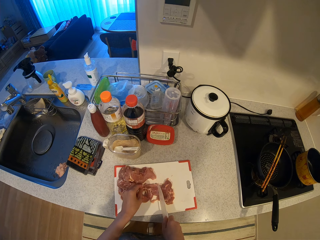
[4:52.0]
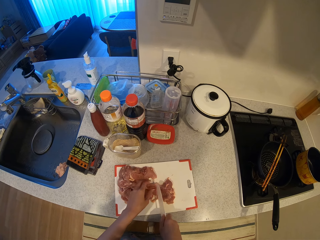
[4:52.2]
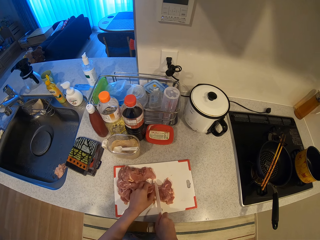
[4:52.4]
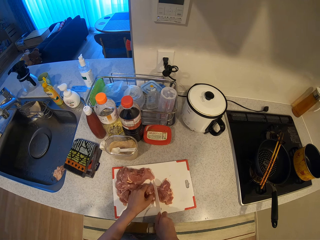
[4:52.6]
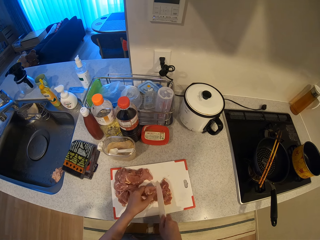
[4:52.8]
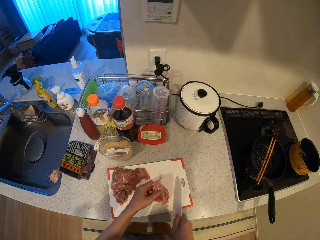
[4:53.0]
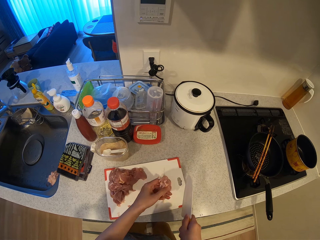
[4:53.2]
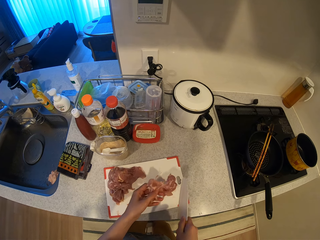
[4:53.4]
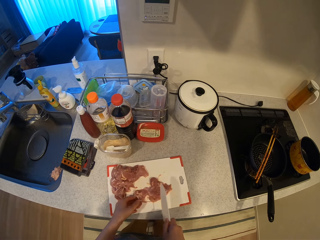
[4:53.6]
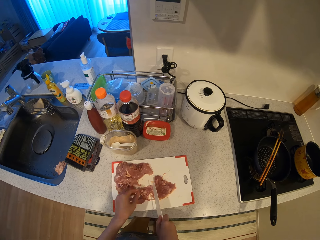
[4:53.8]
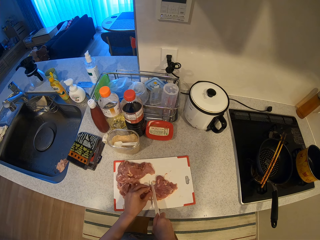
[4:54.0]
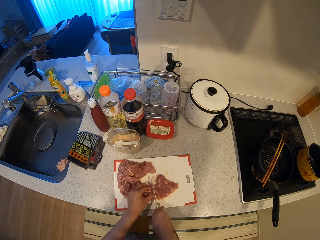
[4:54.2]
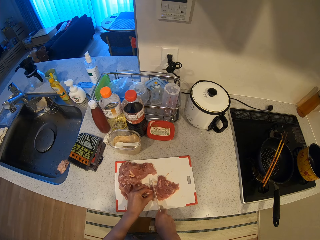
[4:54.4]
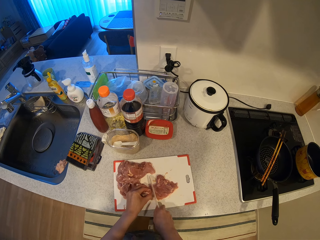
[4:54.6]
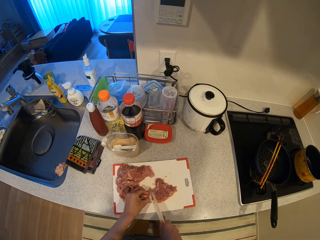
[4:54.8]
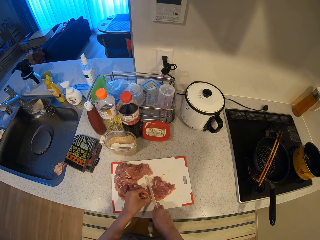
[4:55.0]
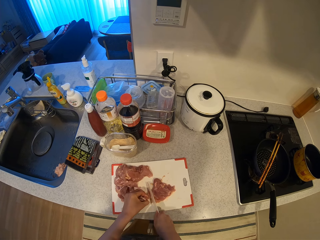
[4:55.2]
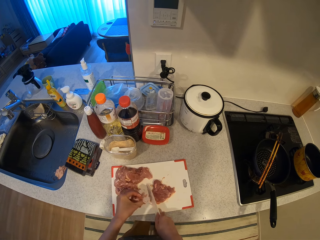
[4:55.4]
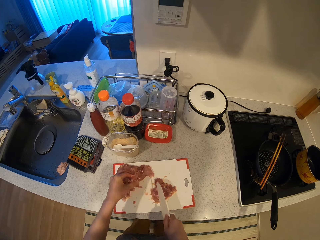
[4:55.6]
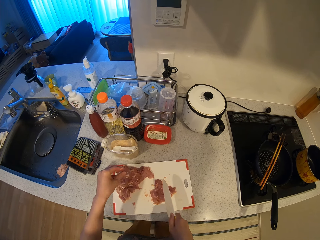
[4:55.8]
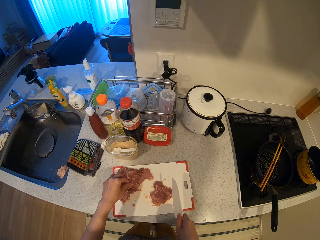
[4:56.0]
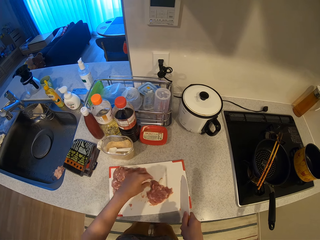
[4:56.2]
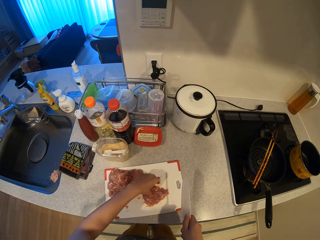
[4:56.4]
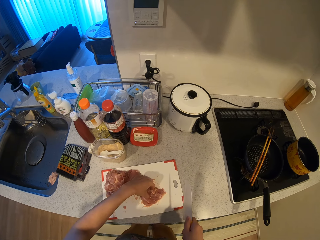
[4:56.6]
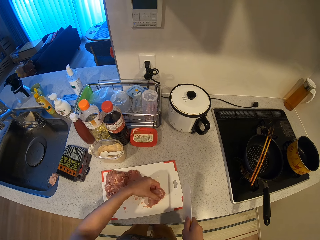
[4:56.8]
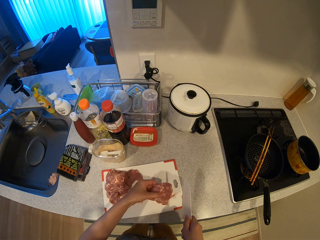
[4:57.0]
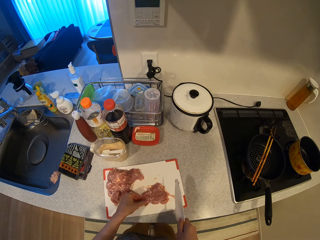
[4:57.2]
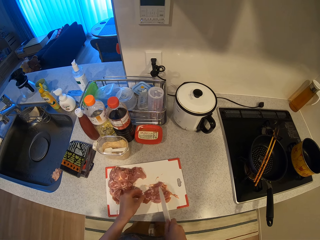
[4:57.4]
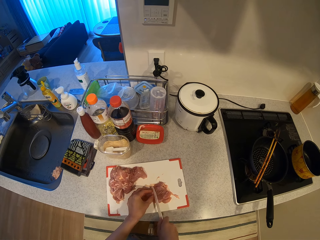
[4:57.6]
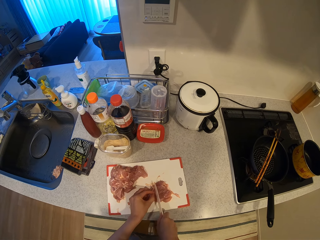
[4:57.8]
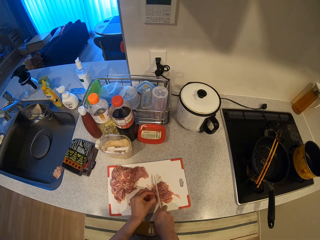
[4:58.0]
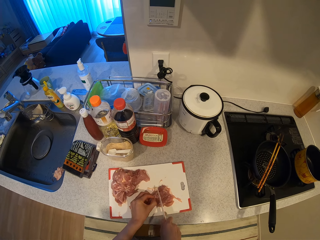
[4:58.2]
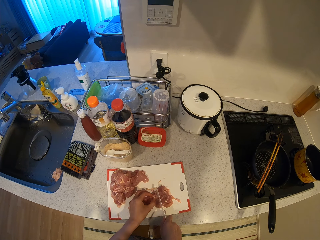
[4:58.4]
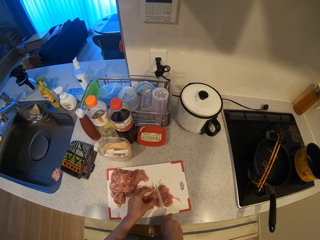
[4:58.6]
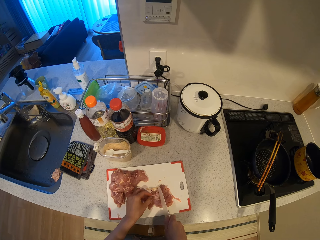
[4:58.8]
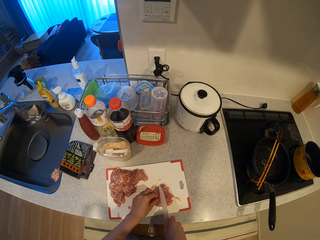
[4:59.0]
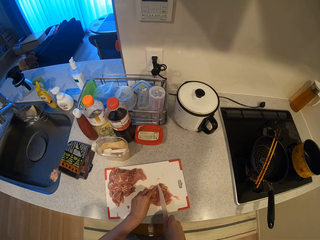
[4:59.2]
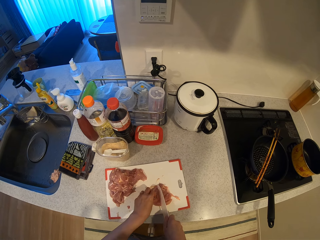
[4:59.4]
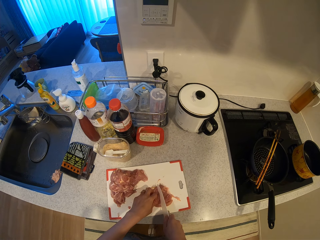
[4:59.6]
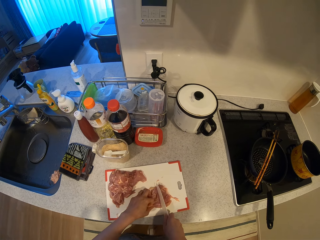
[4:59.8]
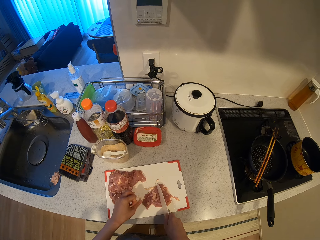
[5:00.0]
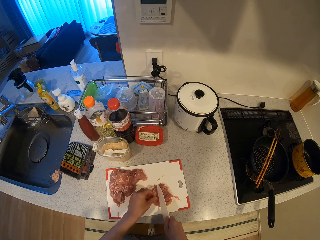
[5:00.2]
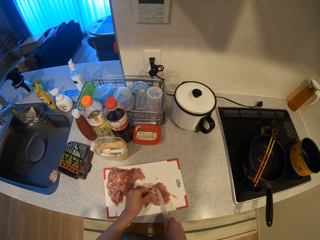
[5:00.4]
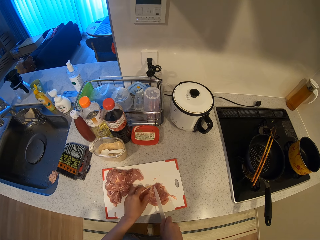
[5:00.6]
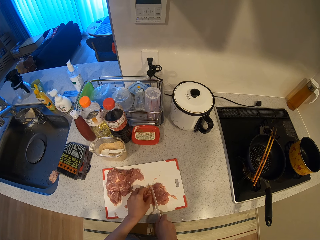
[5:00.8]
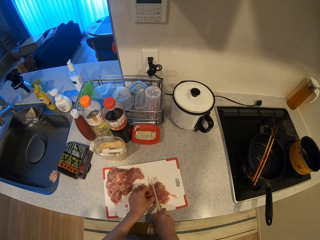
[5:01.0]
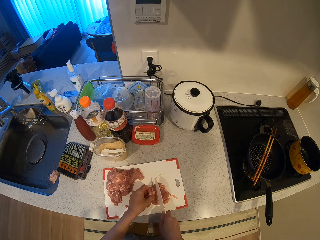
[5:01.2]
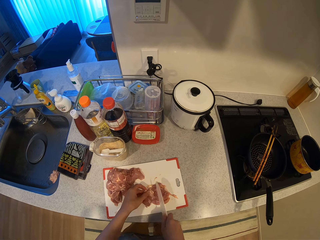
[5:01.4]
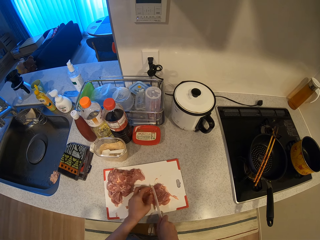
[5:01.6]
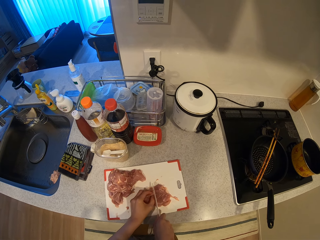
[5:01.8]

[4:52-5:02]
The camera wearer picks up the chunk of meat from the cutting board with her left hand. She cuts the chunk of meat on the chopping board with the knife. She picks the cut piece of meat from the chopping board with her left hand. She drops the cut piece of meat on the pieces of meat on the chopping board. She picks up the chunk of meat from the cutting board with her left hand.

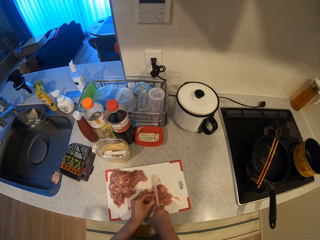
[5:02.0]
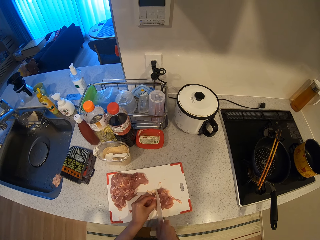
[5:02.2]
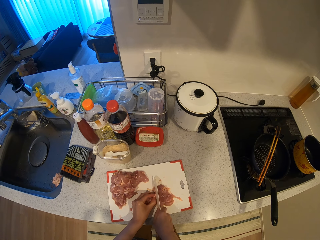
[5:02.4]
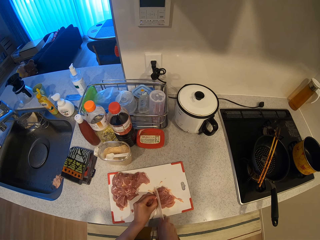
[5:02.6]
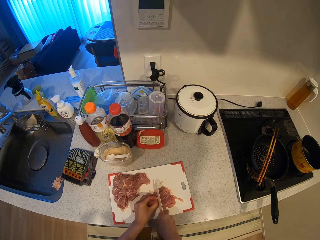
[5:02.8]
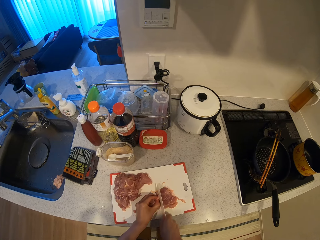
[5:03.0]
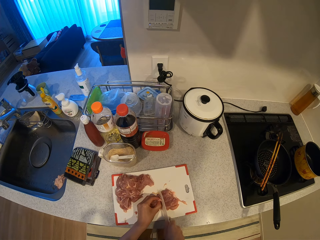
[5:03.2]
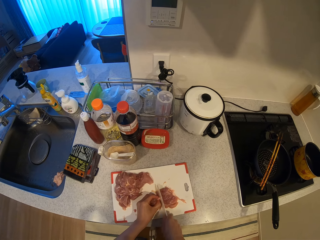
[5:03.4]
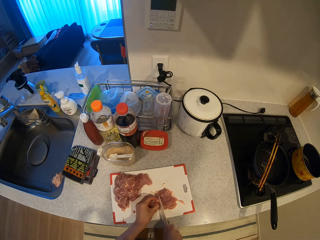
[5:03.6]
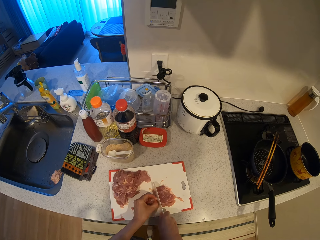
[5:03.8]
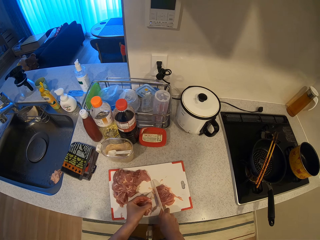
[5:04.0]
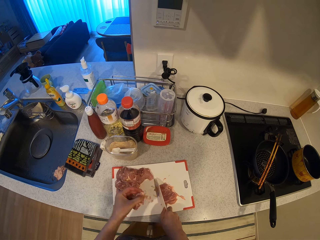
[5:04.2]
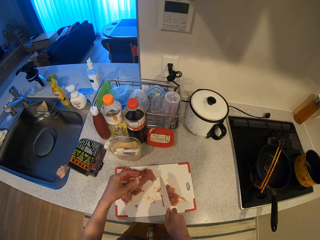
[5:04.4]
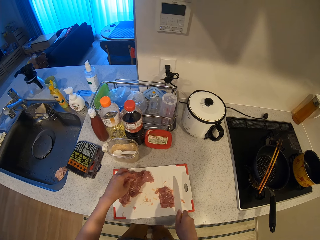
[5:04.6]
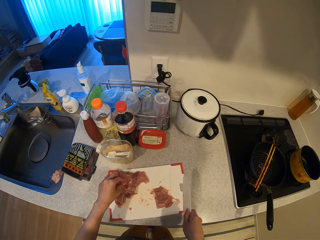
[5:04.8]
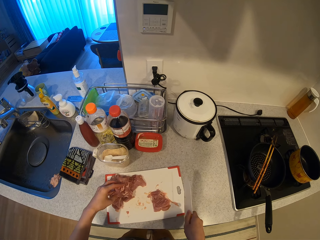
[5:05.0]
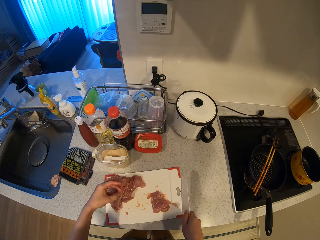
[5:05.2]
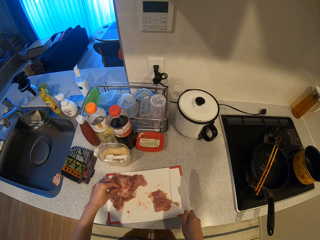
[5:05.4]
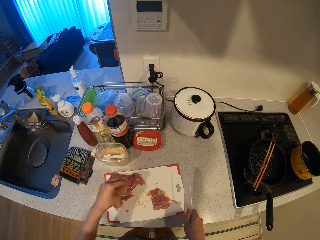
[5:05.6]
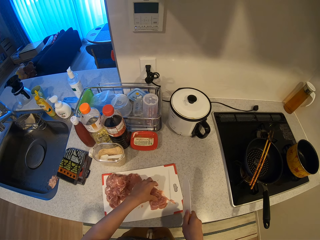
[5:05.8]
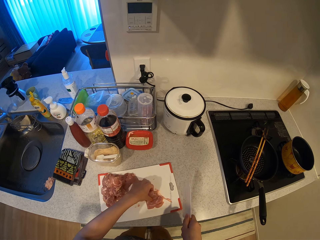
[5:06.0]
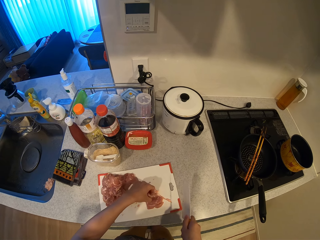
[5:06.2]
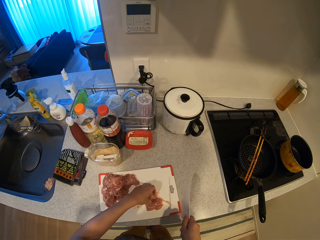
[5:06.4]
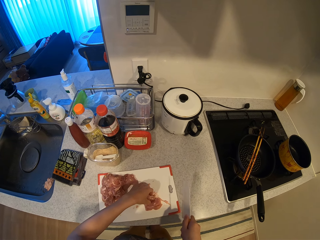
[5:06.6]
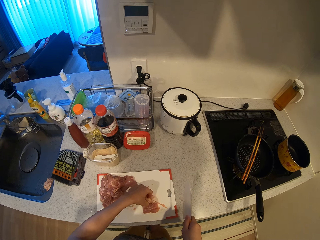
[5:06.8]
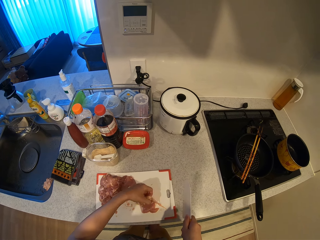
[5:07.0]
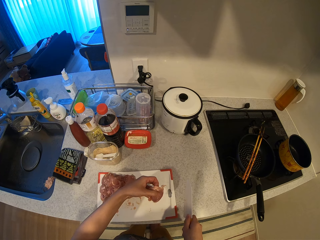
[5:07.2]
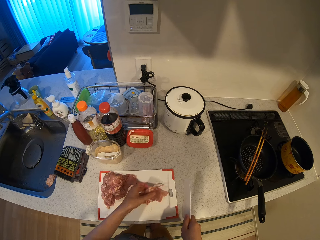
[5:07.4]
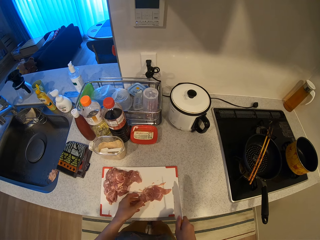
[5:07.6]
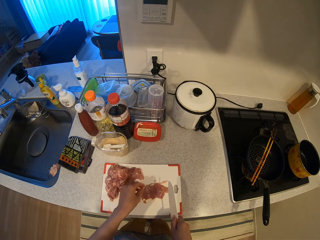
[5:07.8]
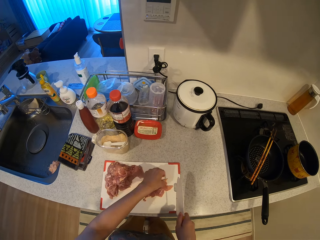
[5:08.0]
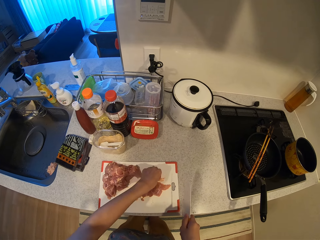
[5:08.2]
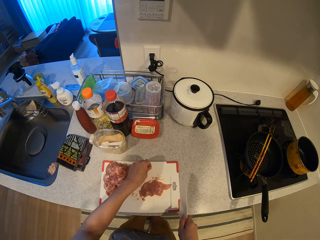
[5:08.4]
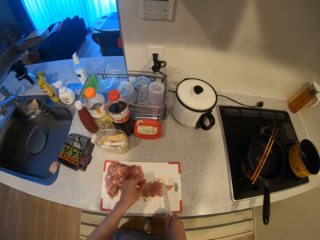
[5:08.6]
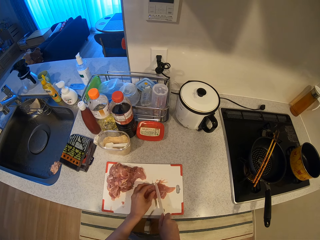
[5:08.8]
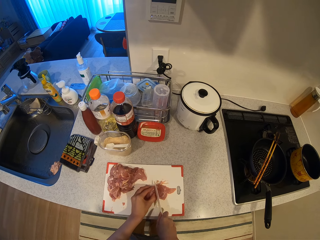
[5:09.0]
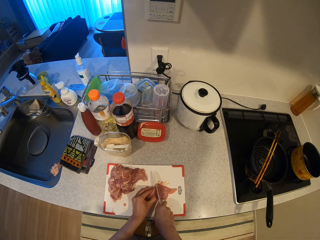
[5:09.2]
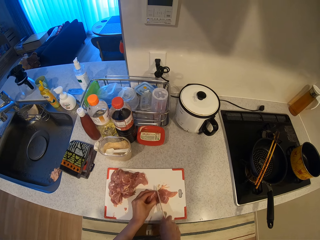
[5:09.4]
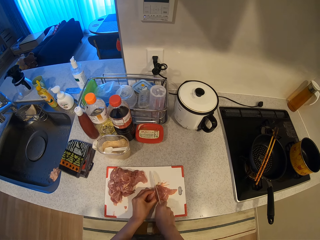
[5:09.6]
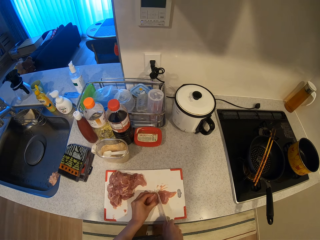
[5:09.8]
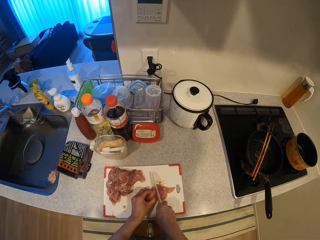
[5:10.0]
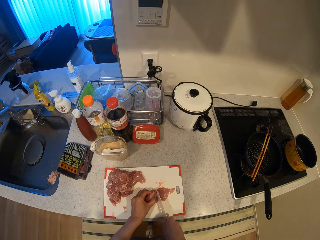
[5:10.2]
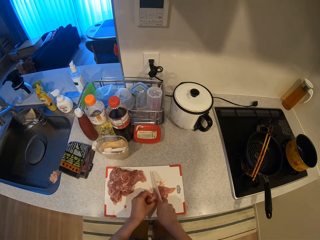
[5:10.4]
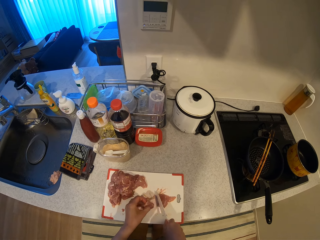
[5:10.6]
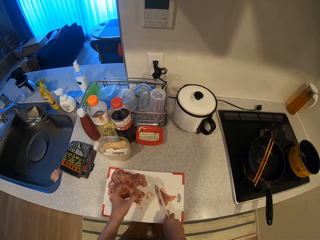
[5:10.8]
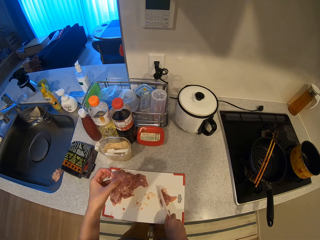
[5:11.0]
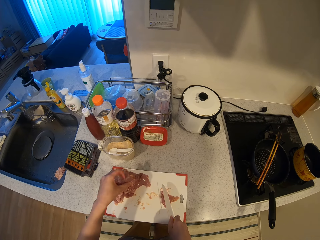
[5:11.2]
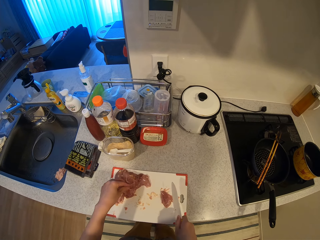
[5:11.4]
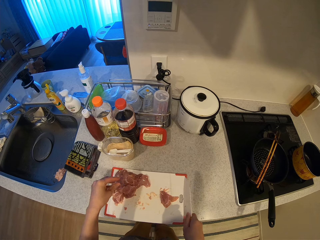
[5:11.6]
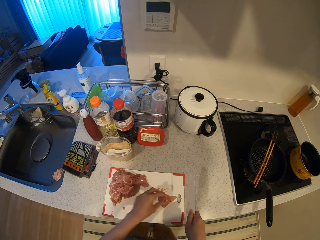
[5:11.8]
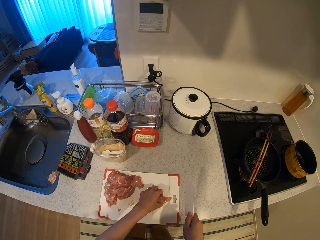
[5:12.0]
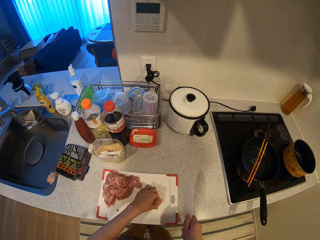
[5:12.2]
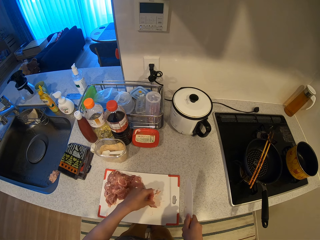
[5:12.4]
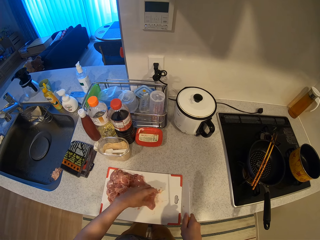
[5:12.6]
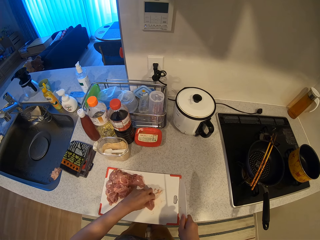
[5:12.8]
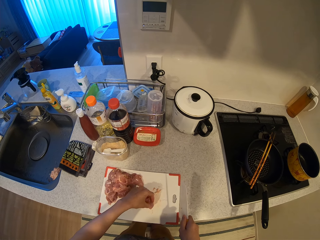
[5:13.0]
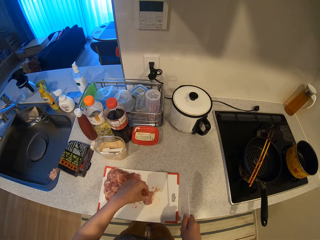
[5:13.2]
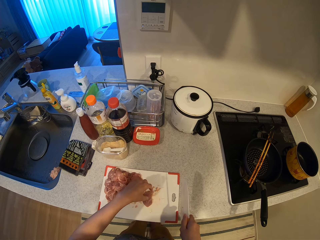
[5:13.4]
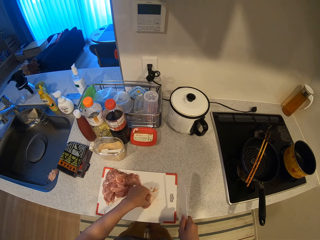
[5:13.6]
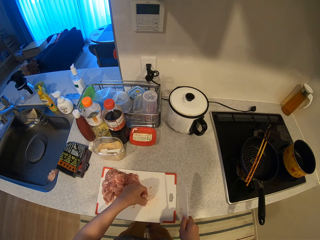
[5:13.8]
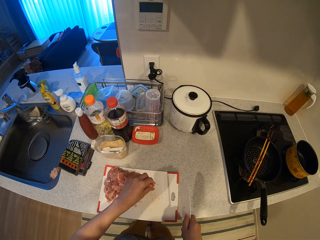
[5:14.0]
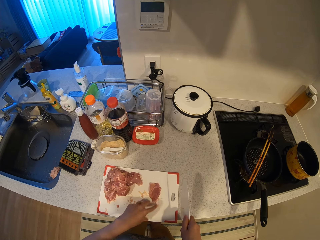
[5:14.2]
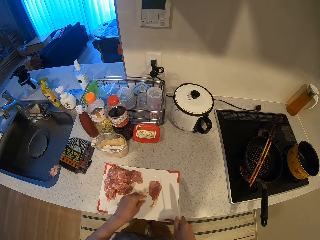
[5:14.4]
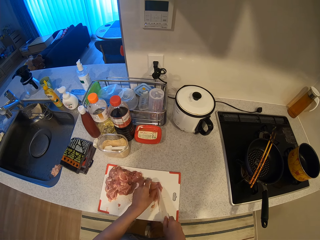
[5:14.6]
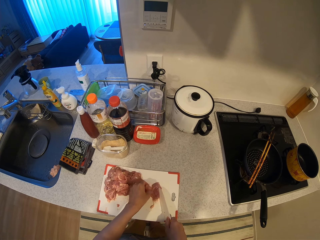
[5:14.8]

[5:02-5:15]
The camera wearer cuts the chunk of meat on the chopping board with the knife. She picks the cut piece of meat from the chopping board with her left hand. She drops the cut piece of meat on the pieces of meat on the chopping board. She picks up the chunk of meat from the cutting board with her left hand. She cuts the chunk of meat on the chopping board with the knife. She picks the cut piece of meat from the chopping board with her left hand. She drops the cut piece of meat on the pieces of meat on the chopping board. She picks up the chunk of meat from the cutting board with her left hand.
